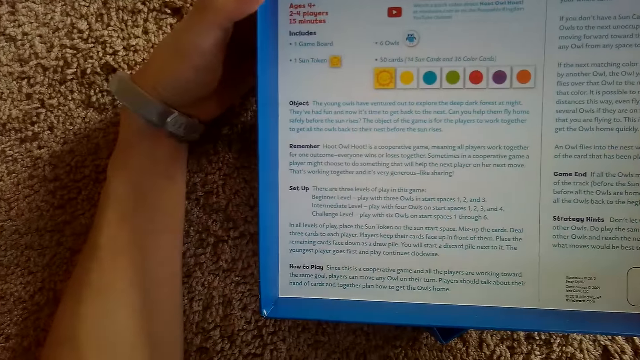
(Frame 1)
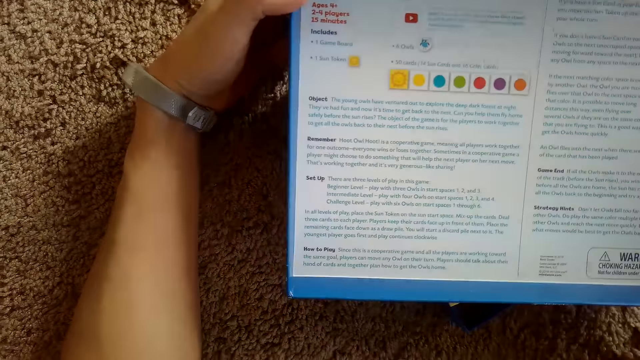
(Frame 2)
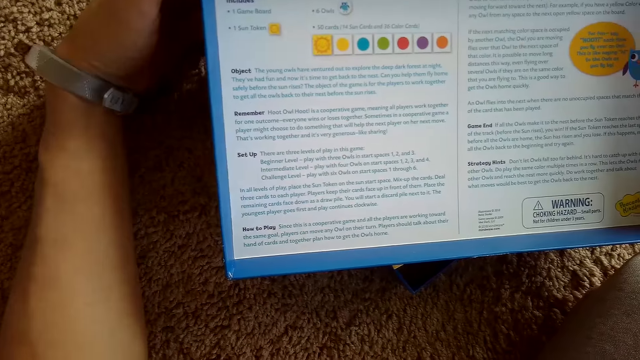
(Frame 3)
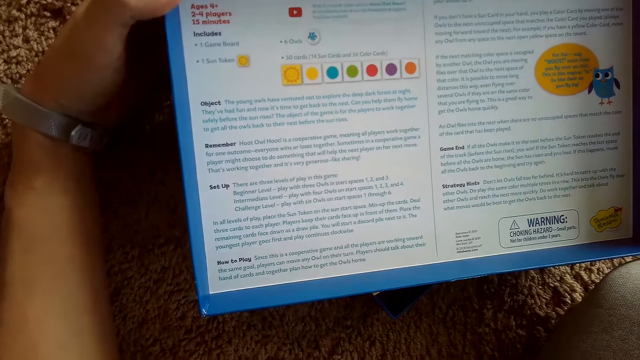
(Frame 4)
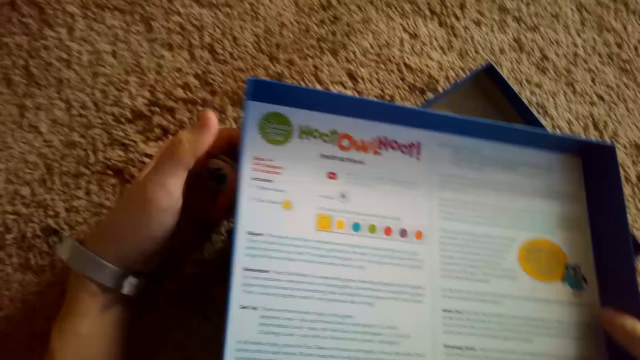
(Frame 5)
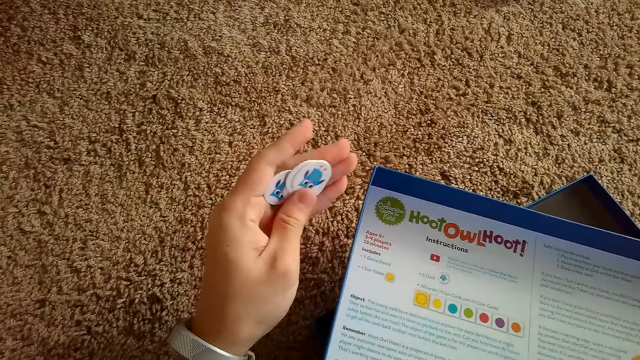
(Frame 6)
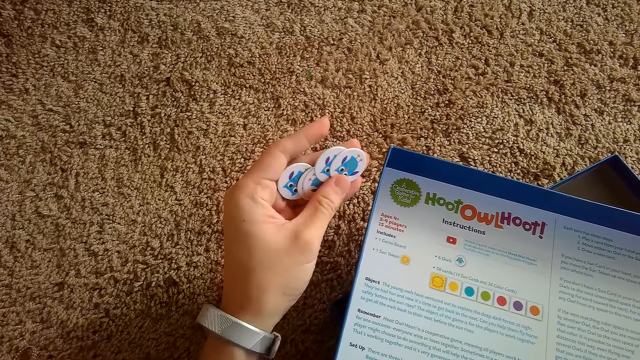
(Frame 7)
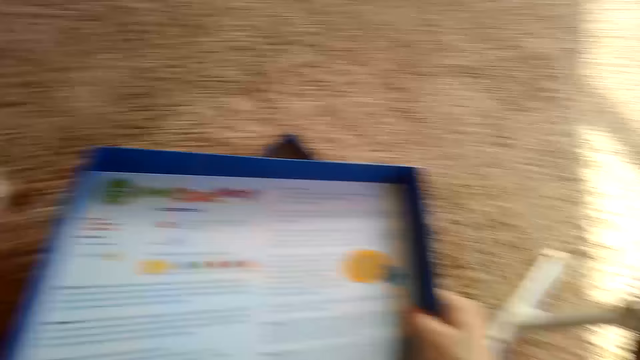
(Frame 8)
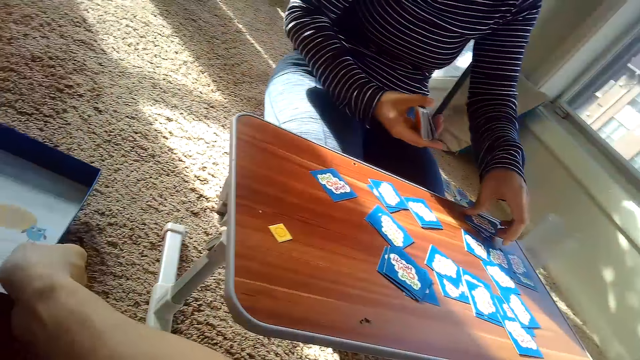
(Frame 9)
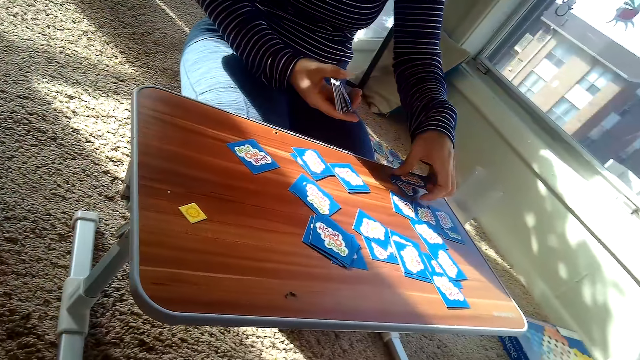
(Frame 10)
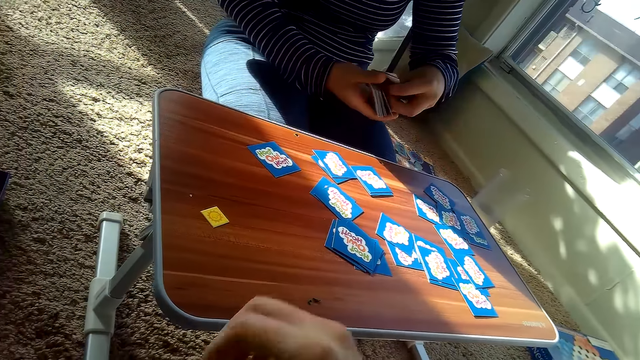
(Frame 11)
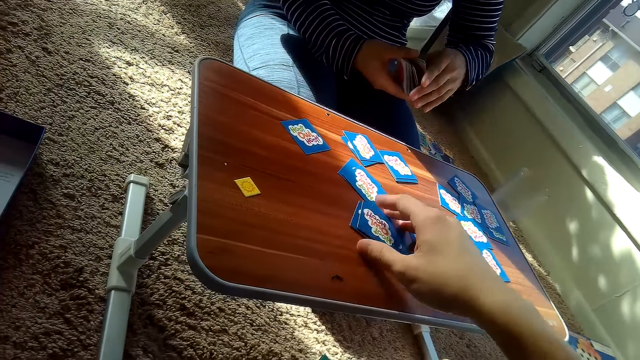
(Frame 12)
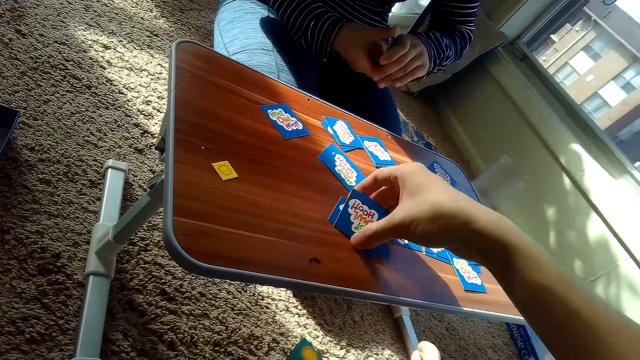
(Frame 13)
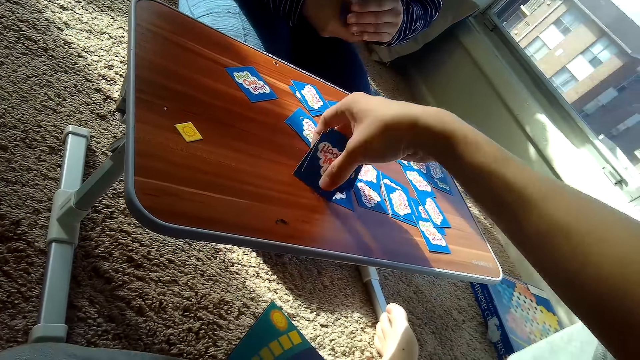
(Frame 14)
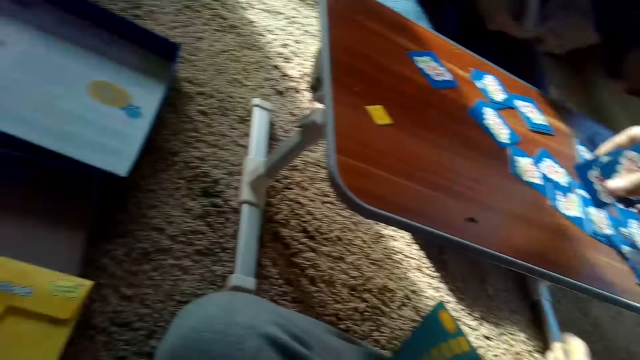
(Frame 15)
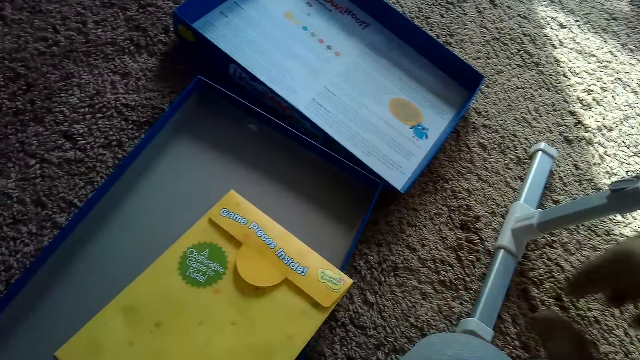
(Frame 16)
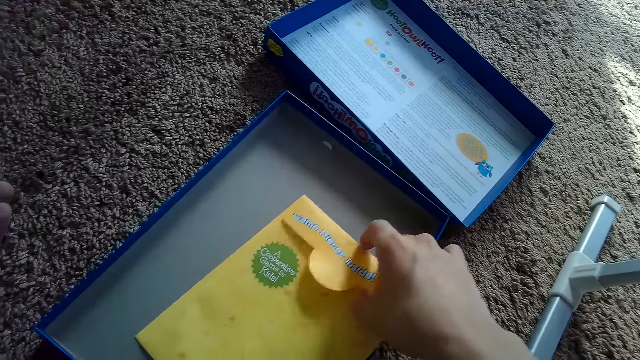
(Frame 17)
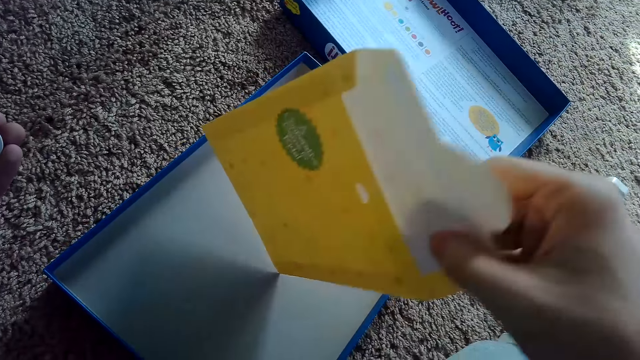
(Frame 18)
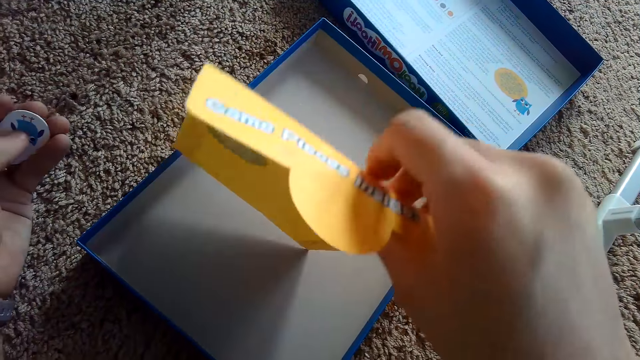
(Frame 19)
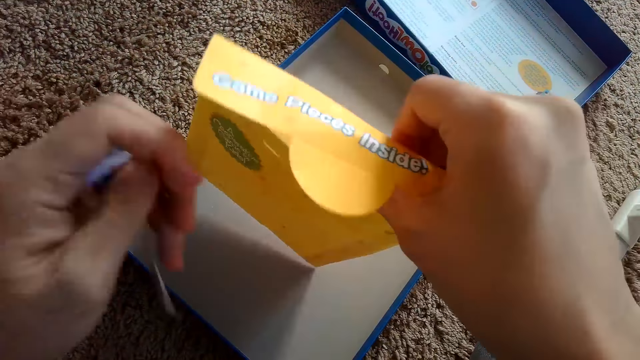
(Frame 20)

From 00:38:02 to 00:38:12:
The camera wearer looks at the game cards. He puts the game box down. The partner picks up some cards from the table with her left hand. The camera wearer picks up some cards from the table with his right hand. He puts the card on the table. He picks up the leaflet or envelope from the covering of the game box with his right hand.

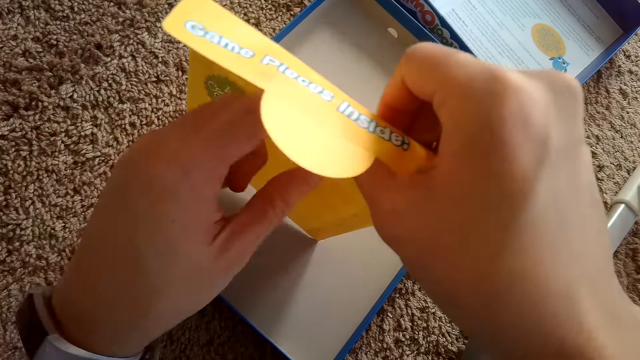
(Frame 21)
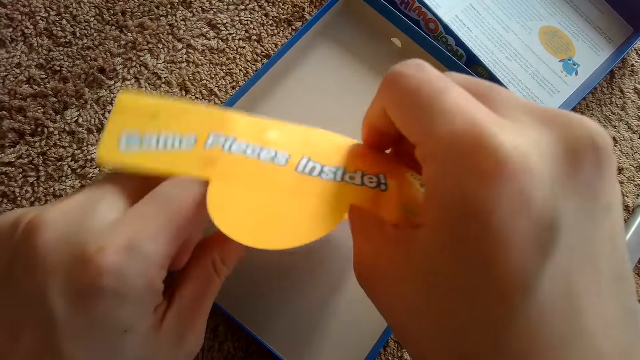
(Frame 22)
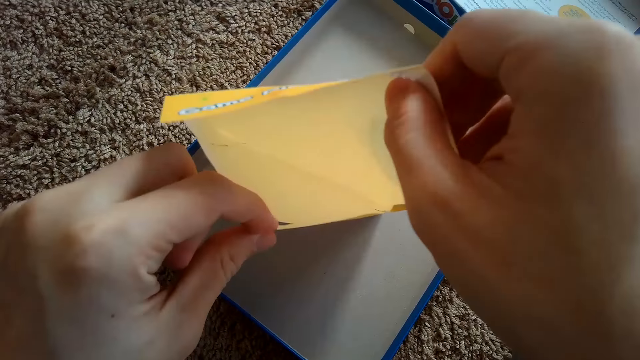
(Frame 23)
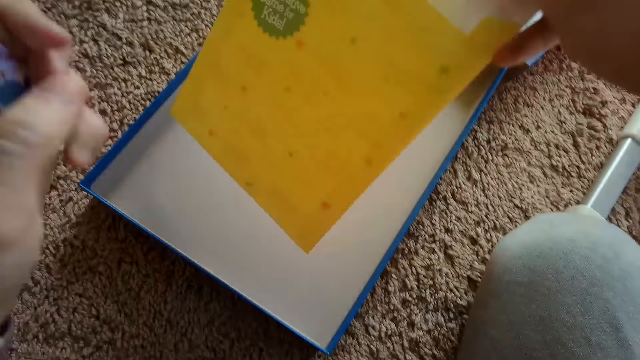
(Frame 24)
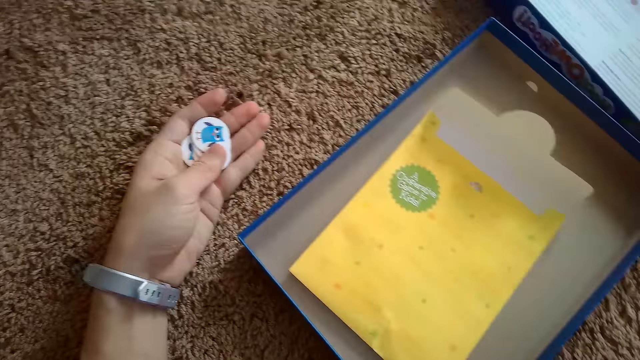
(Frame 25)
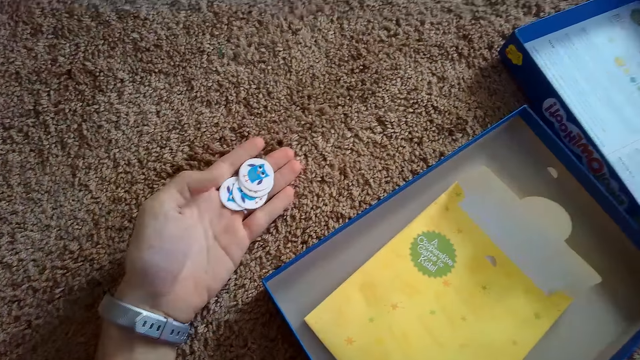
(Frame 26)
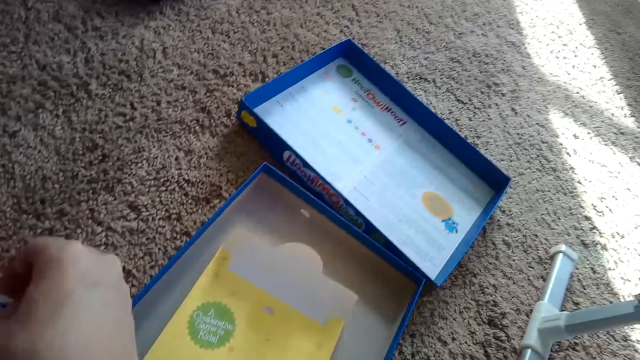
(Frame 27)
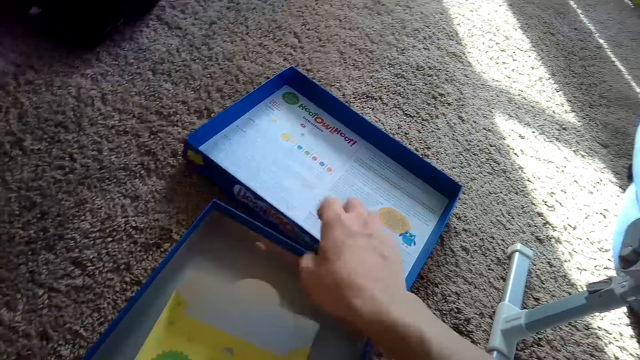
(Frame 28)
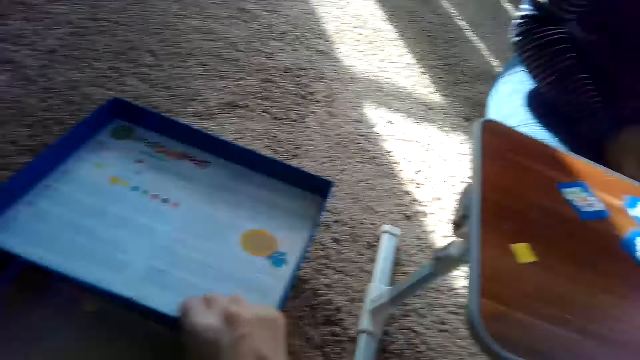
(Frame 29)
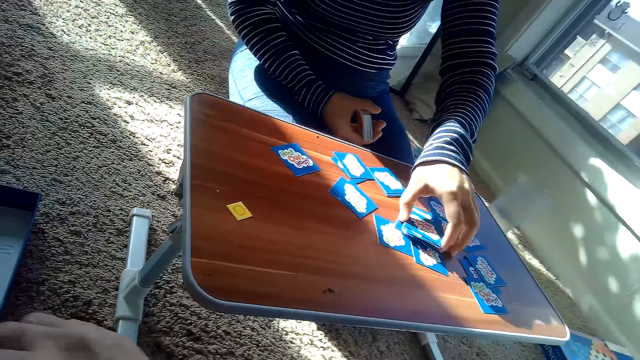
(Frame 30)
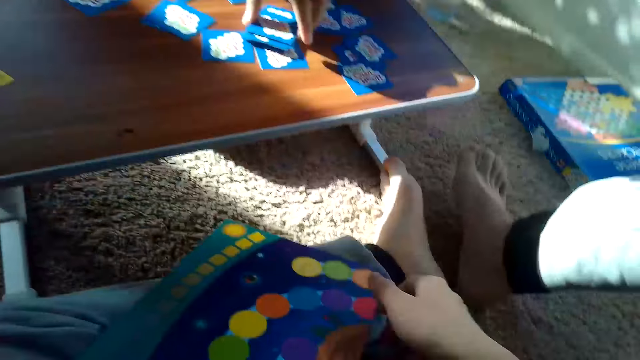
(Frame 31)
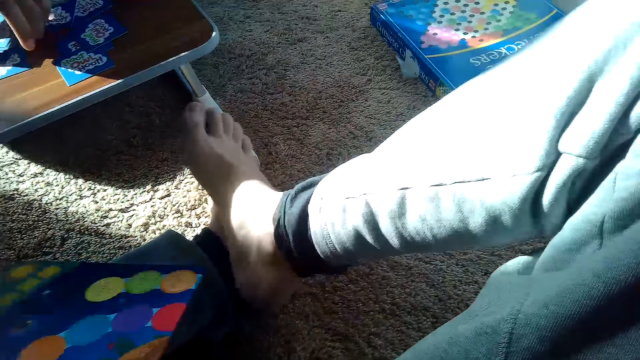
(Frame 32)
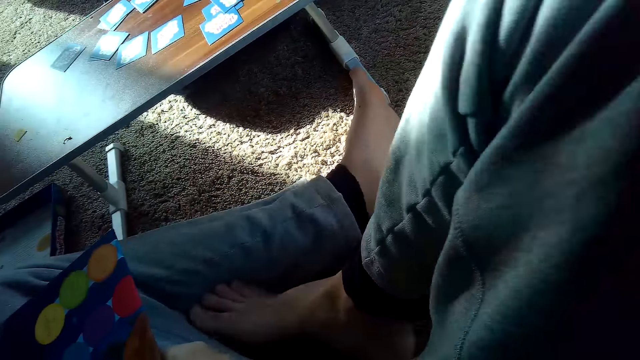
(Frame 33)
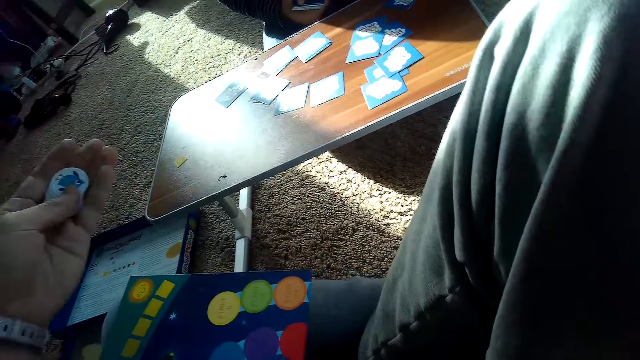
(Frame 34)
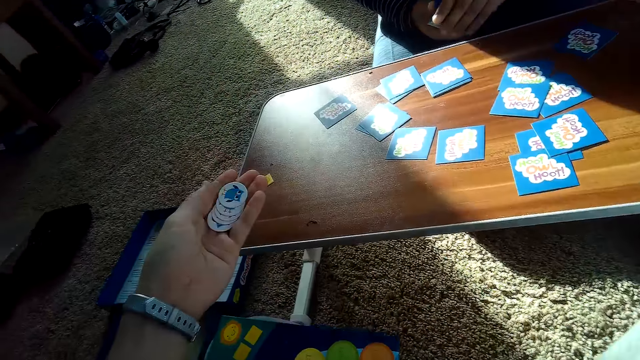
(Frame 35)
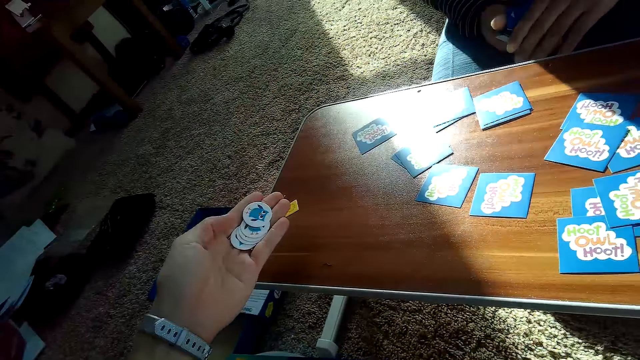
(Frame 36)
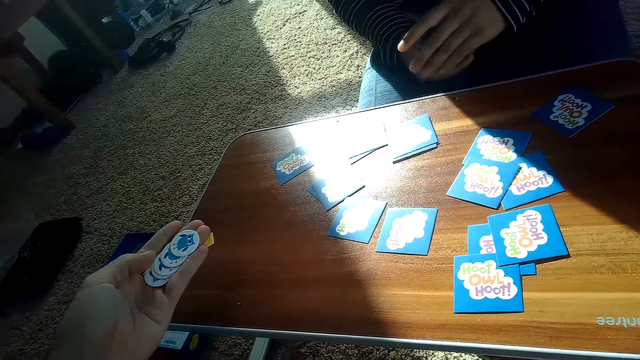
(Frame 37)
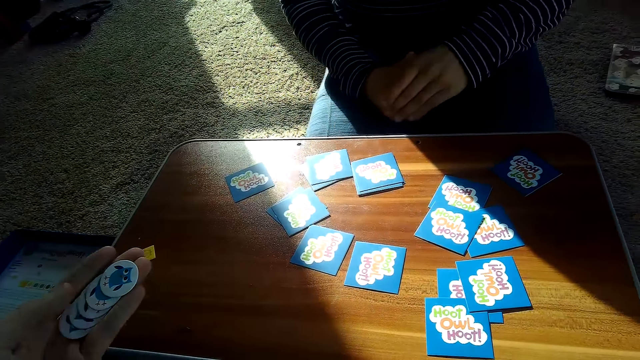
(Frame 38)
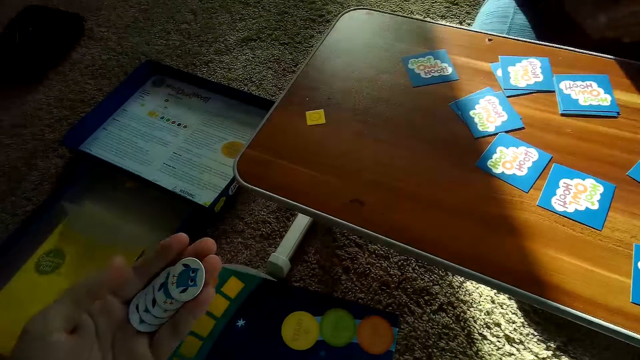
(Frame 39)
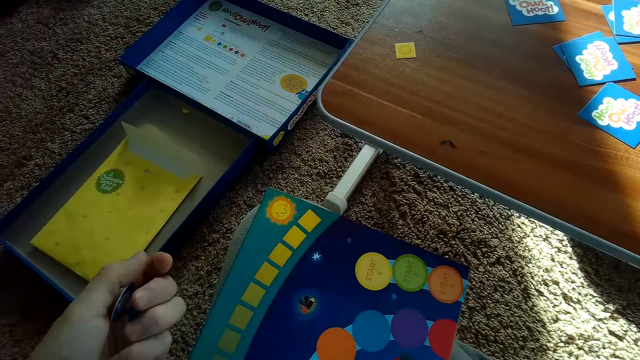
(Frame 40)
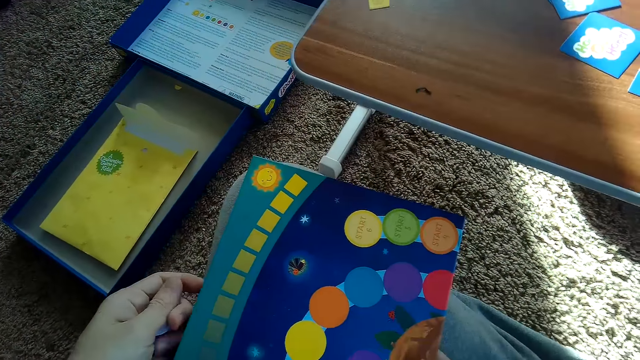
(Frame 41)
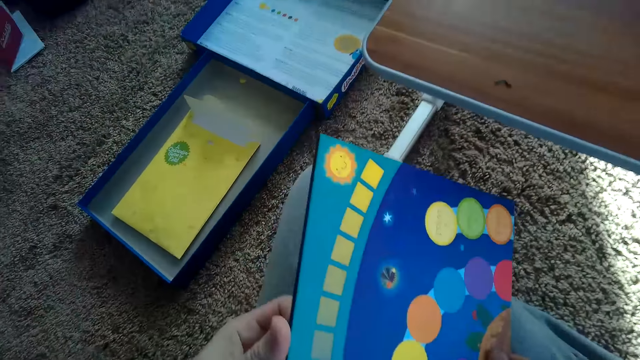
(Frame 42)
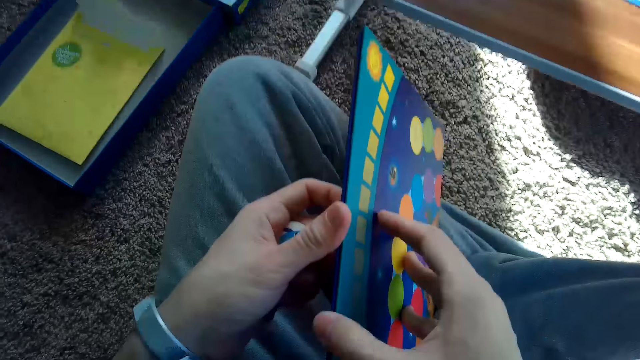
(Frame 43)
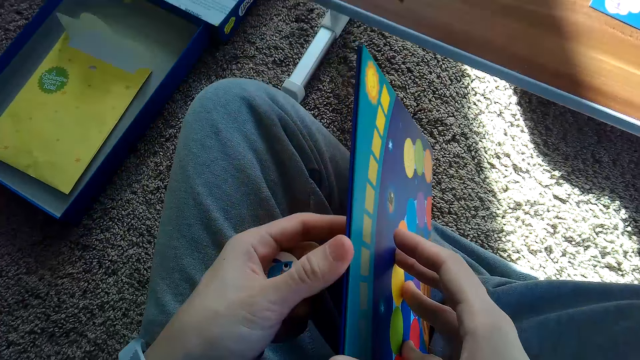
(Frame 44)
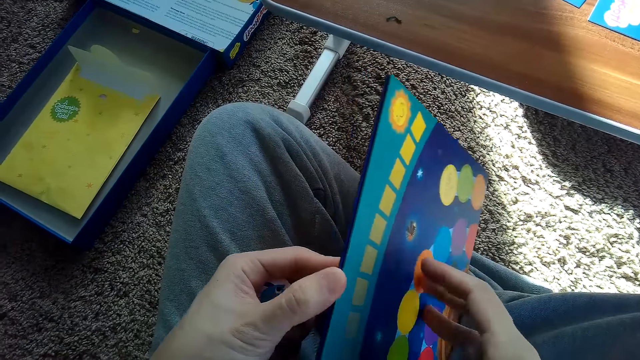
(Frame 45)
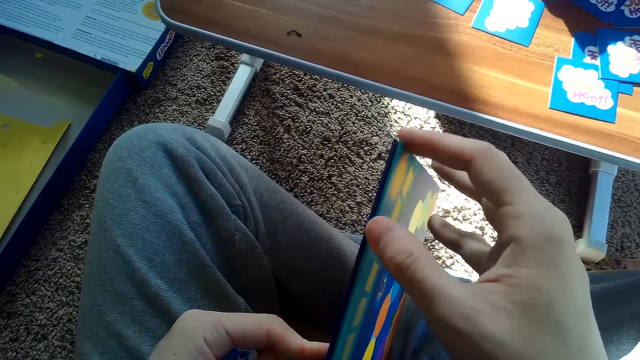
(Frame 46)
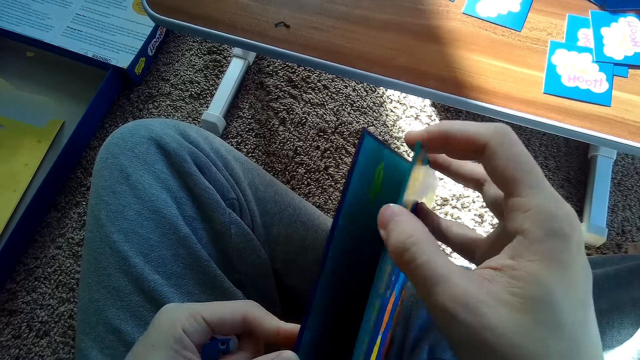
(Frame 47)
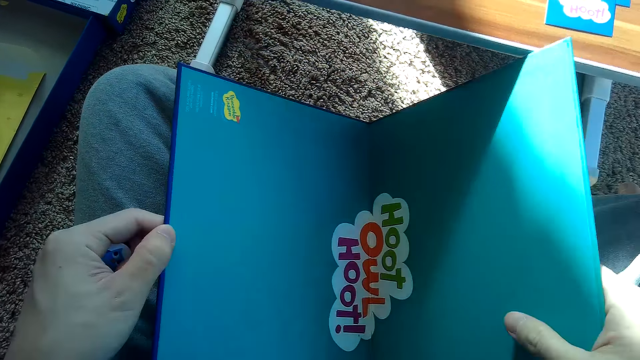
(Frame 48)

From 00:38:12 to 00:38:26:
The camera wearer drops the leaflet or envelope on the covering of the game board. He opens the envelope. He moves the game box. He spreads cards in his hand. He opens the game board with both hands.
